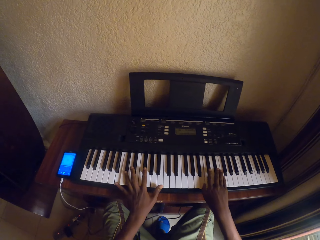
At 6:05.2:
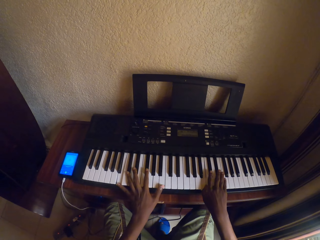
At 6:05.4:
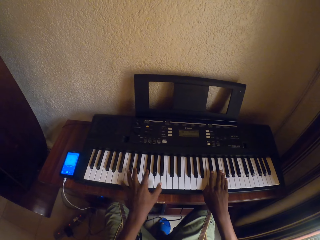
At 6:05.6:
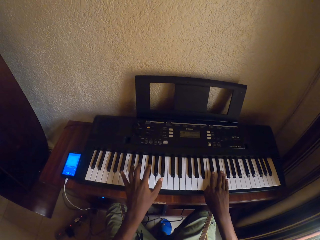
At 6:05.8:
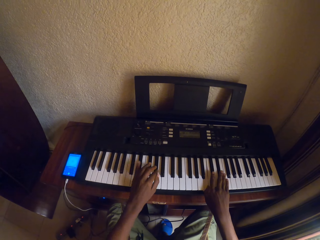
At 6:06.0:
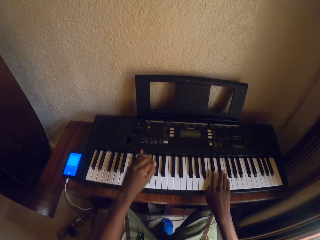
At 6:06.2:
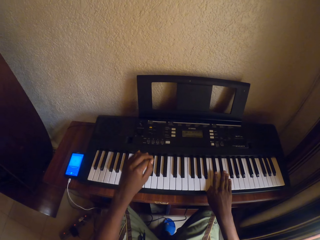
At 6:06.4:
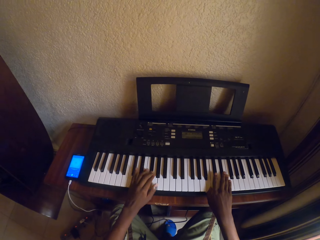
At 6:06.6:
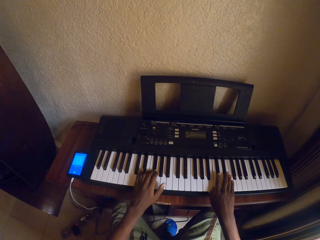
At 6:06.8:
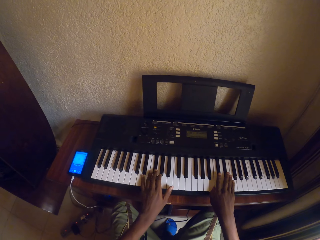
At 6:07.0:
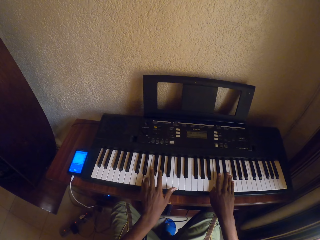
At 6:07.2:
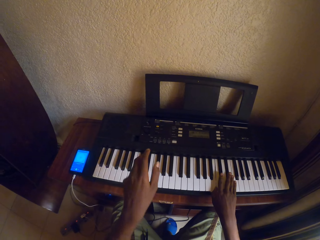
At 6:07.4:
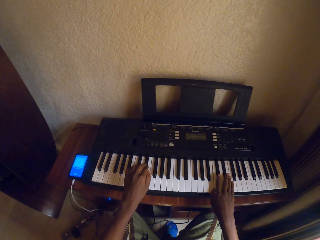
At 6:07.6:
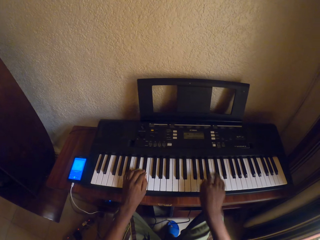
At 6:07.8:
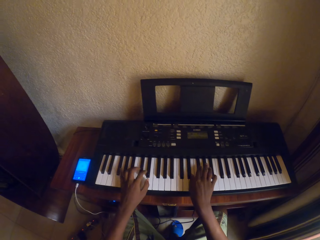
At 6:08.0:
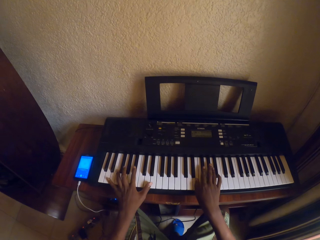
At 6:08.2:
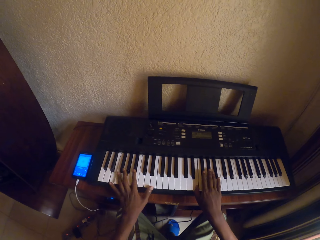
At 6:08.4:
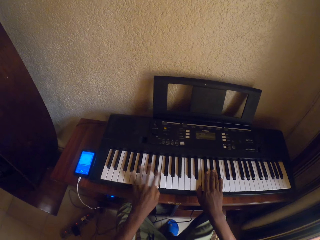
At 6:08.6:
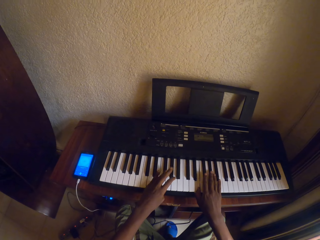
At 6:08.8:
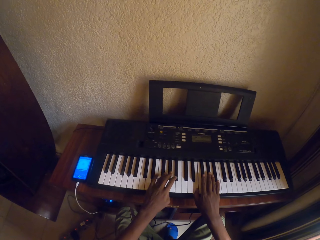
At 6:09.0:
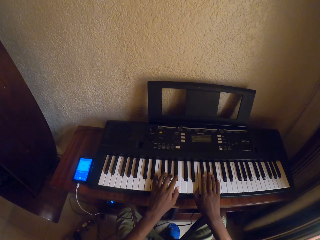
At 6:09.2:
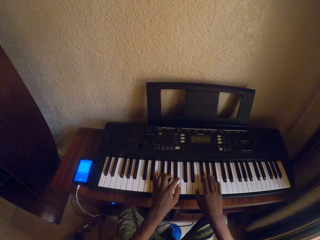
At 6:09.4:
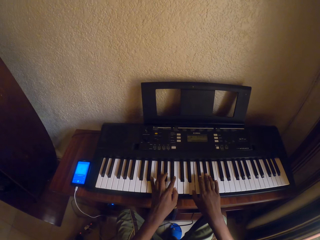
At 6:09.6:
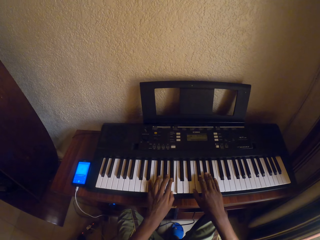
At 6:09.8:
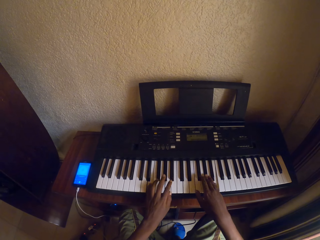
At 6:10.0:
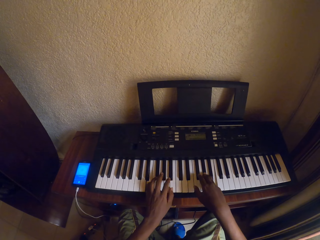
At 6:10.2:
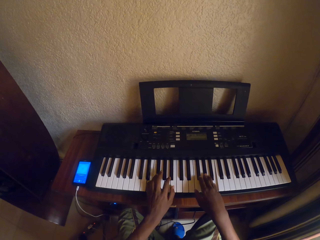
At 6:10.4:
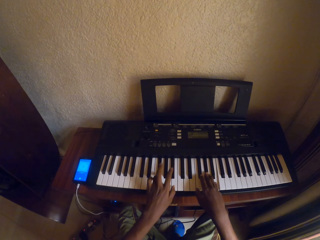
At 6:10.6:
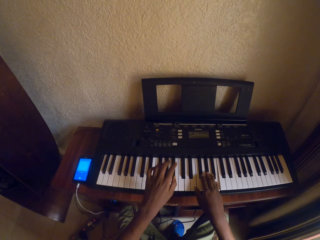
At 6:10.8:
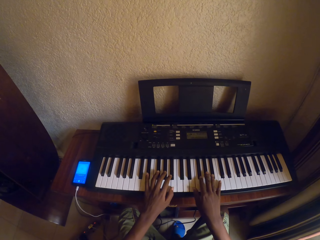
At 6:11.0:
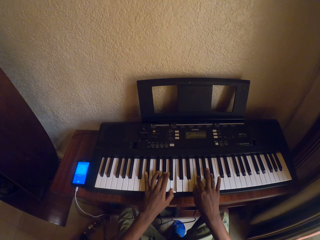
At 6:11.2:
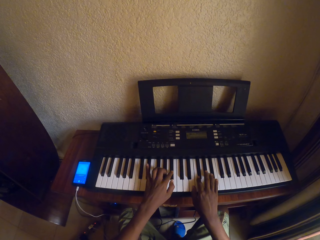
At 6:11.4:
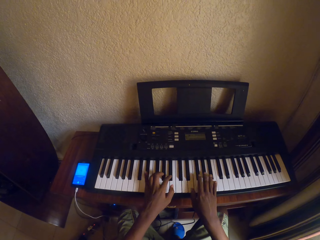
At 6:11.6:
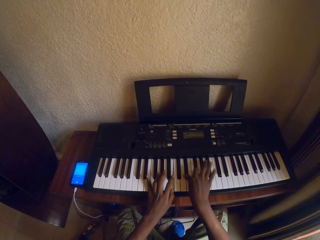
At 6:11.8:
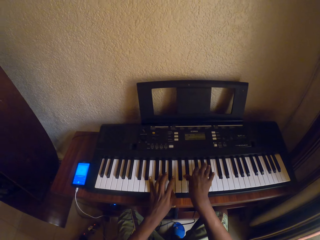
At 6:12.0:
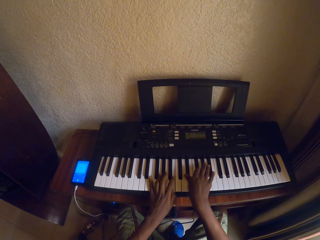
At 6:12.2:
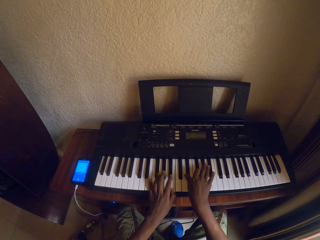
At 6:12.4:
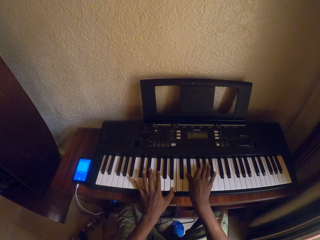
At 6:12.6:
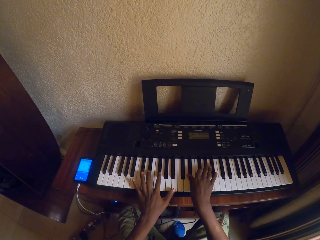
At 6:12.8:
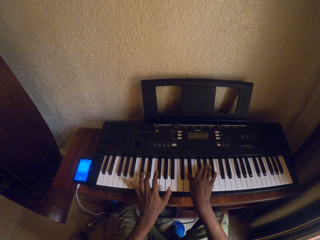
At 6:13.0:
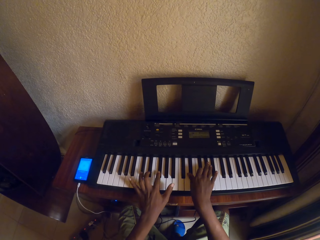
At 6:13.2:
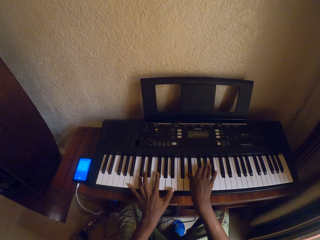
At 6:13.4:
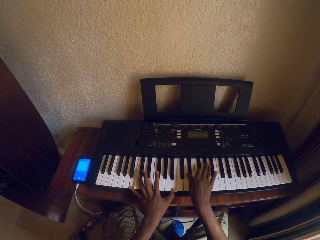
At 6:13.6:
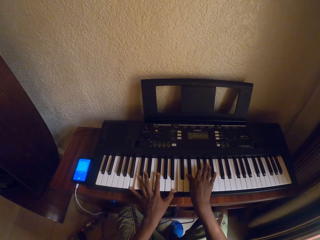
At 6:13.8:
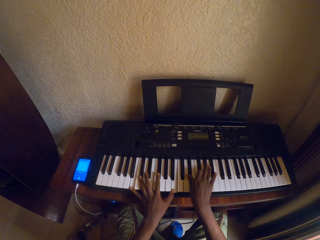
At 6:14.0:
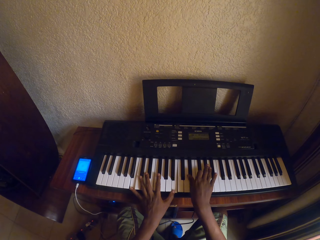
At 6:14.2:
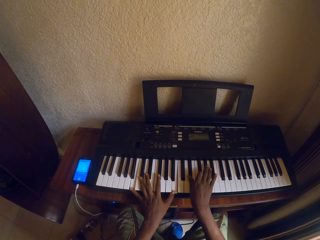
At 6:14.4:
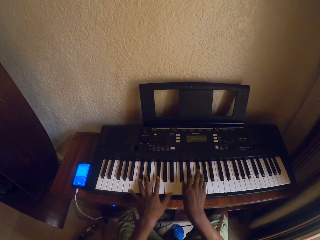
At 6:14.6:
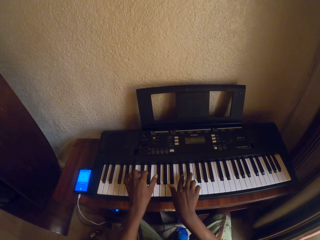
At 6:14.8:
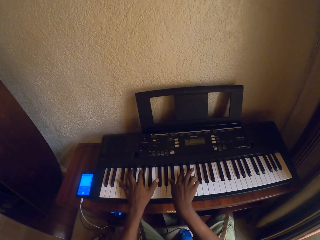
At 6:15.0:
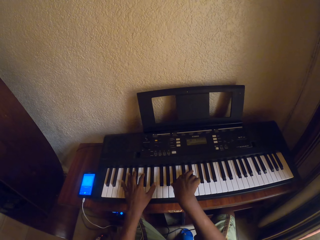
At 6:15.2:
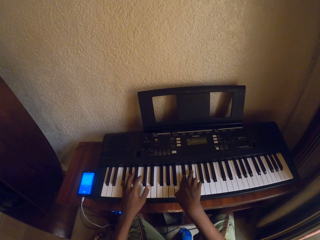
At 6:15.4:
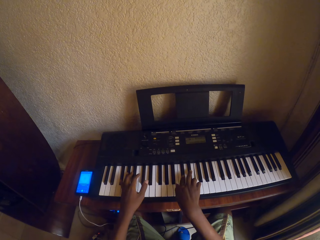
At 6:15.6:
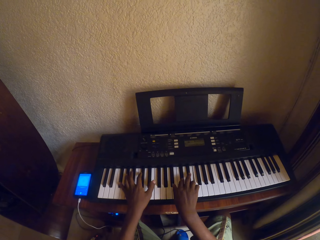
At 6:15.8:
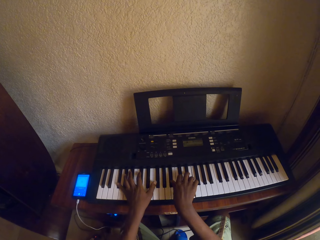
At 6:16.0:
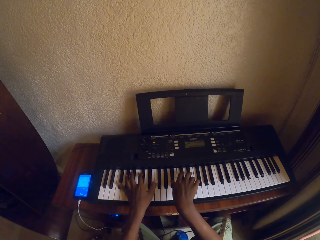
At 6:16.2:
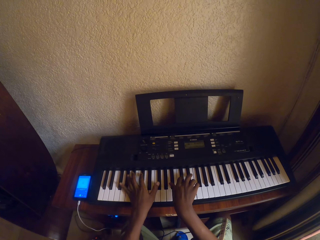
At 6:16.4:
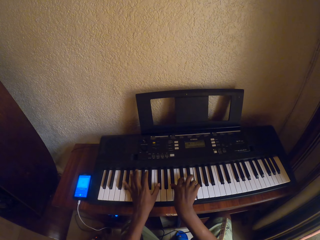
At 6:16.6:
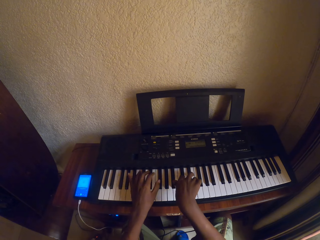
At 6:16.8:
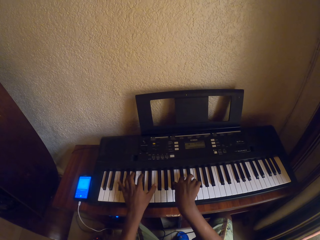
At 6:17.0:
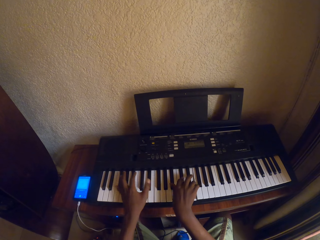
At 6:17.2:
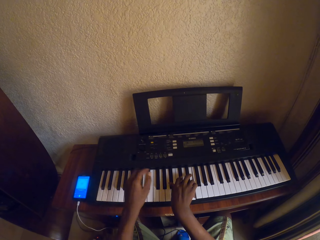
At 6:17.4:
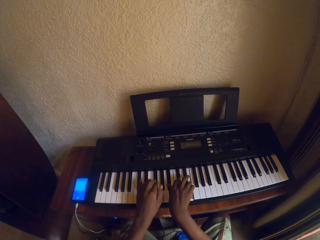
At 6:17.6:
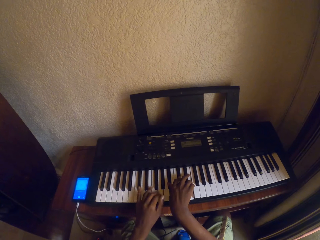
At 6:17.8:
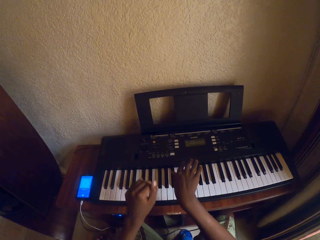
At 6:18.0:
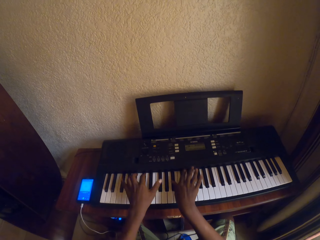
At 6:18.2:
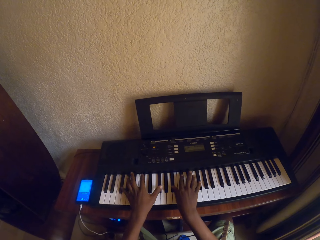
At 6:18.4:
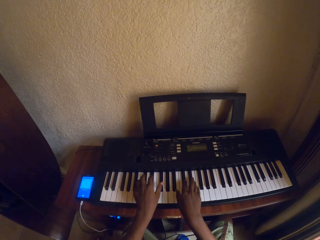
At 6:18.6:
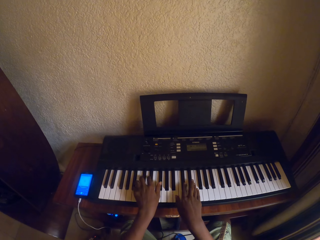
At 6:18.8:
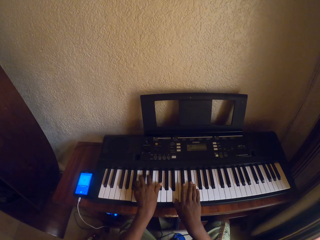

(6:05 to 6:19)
The camera wearer pauses playing the keyboard with the right hand. They play the keyboard with both hands.

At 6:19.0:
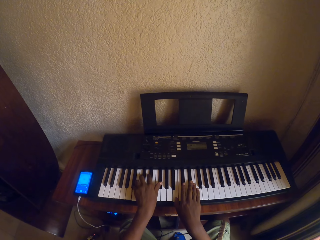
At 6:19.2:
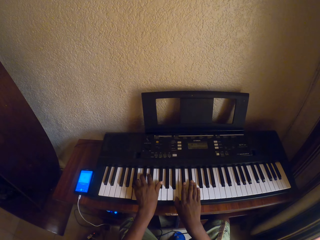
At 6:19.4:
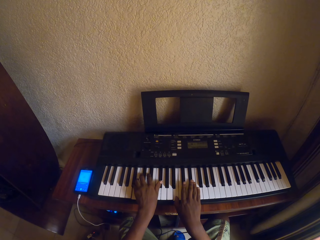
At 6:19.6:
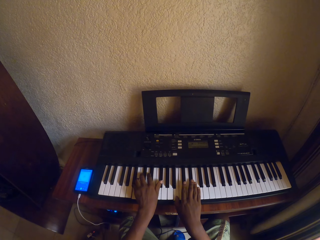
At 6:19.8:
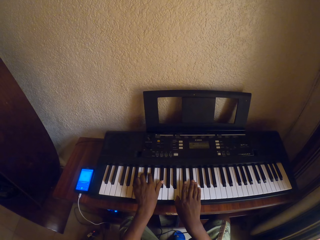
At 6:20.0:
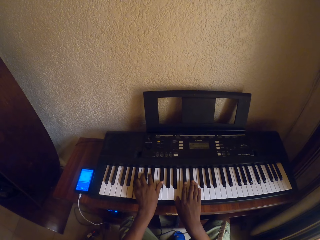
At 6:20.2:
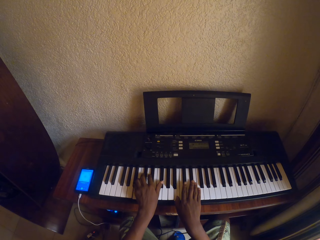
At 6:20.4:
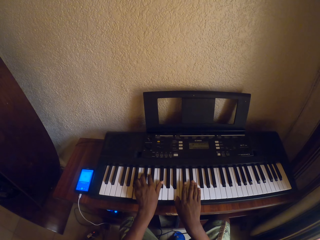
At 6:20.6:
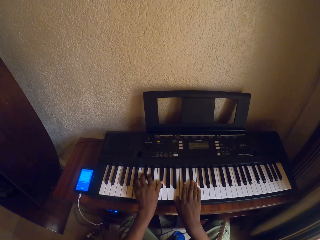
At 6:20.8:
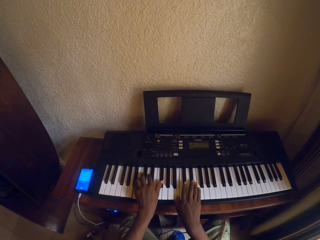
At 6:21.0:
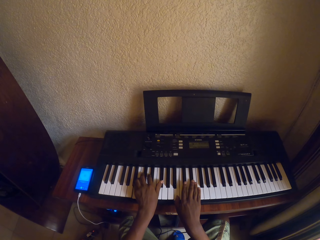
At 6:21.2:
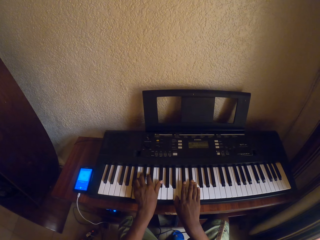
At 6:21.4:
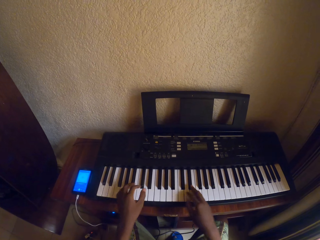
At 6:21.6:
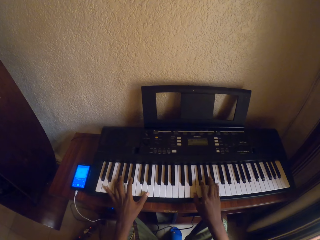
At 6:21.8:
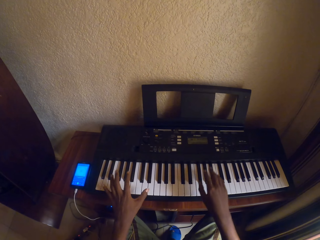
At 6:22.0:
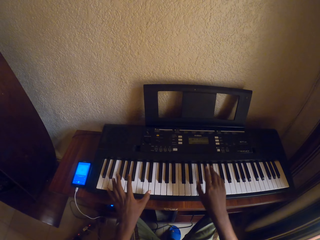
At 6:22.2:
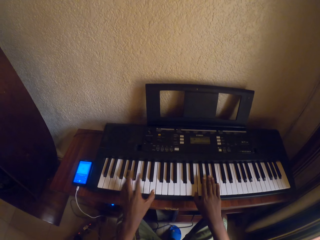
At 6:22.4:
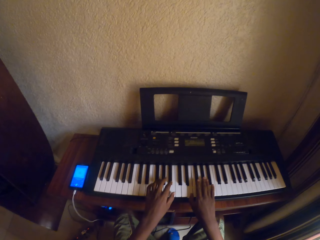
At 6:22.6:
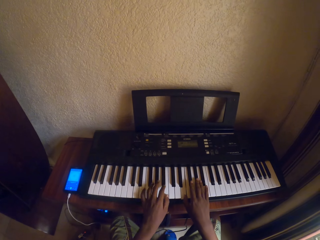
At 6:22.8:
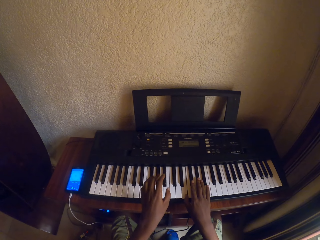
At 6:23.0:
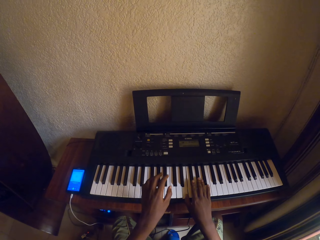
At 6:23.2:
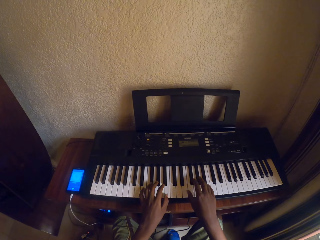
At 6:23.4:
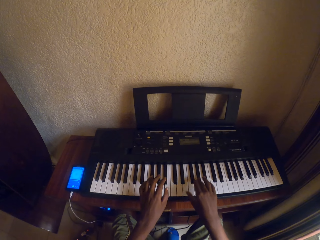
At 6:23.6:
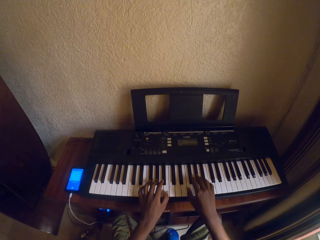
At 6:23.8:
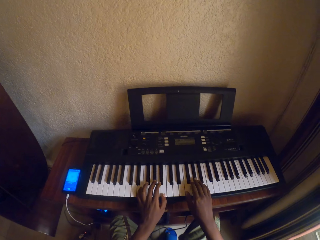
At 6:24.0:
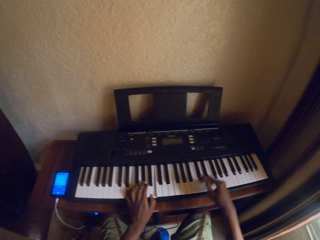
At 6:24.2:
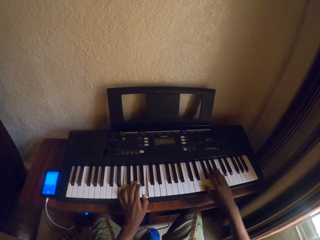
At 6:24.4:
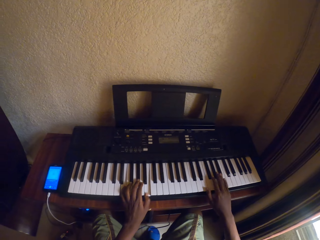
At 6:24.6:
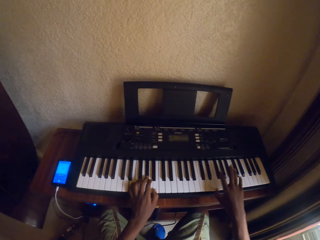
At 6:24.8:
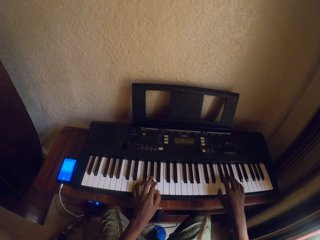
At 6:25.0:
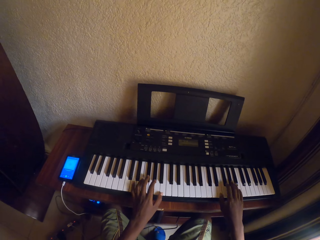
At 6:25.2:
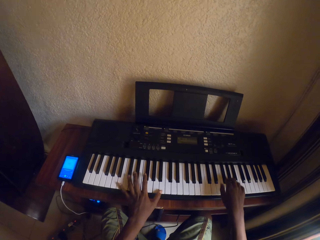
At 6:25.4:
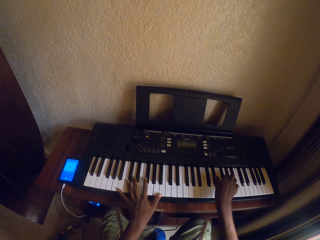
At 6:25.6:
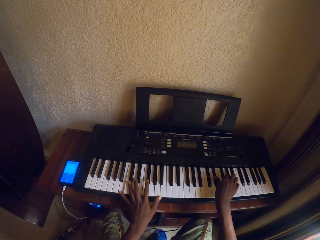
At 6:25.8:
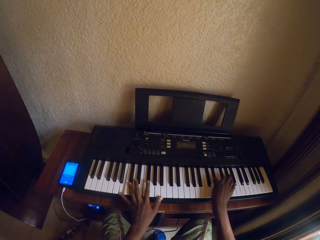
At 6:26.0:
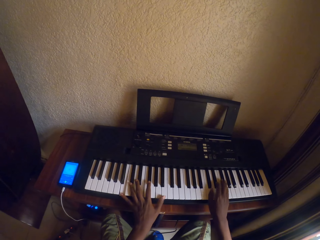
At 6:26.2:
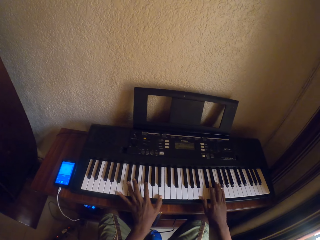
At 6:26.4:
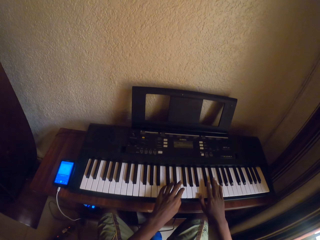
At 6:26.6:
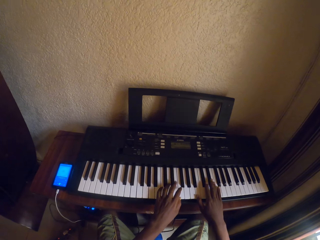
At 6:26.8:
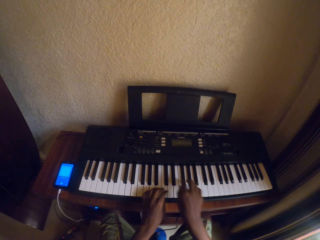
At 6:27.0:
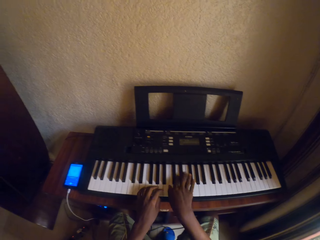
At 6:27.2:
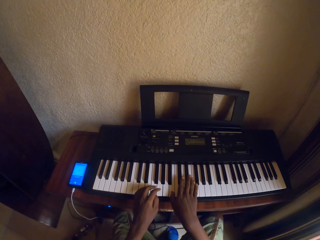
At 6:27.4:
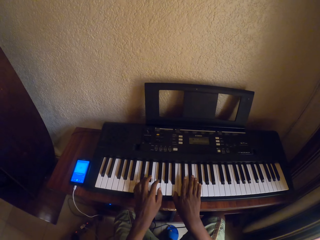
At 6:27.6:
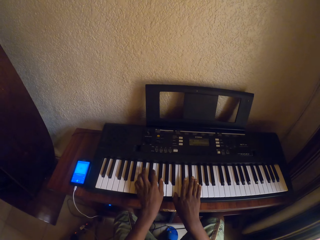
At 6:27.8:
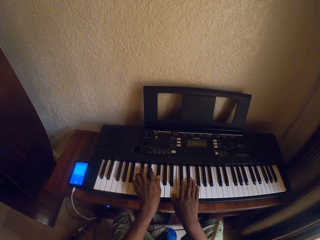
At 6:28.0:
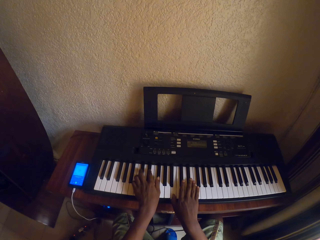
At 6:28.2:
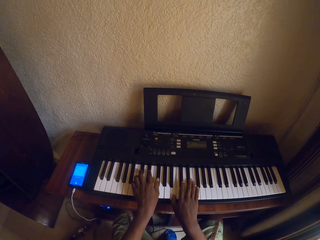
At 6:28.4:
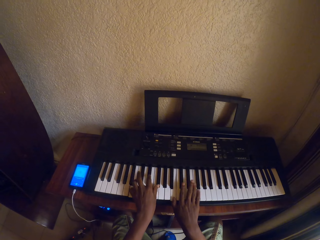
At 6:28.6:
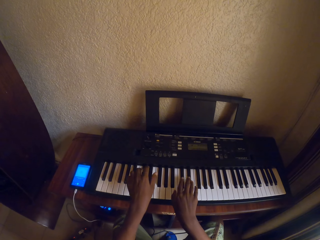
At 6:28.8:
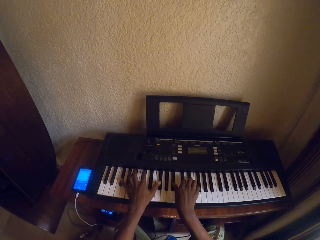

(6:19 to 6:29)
The camera wearer looks at the keyboard.
